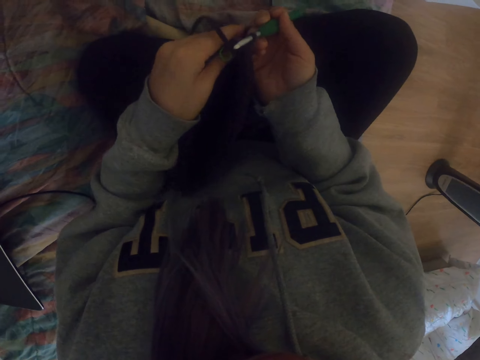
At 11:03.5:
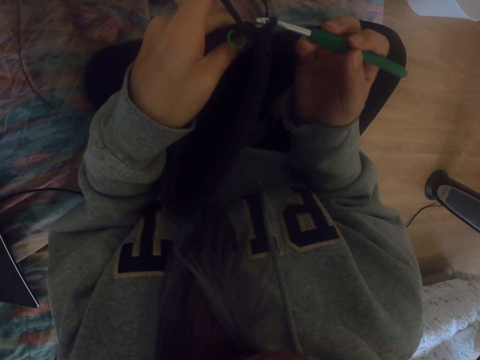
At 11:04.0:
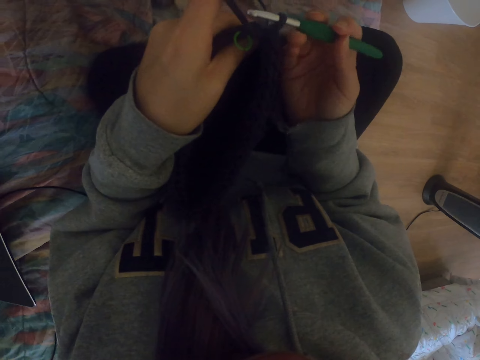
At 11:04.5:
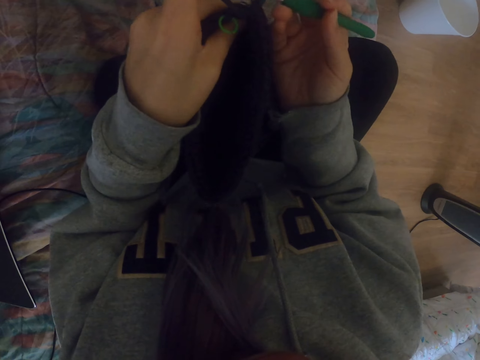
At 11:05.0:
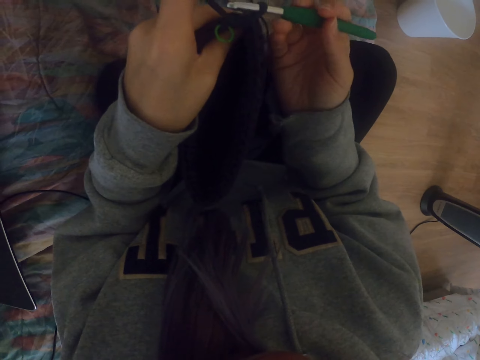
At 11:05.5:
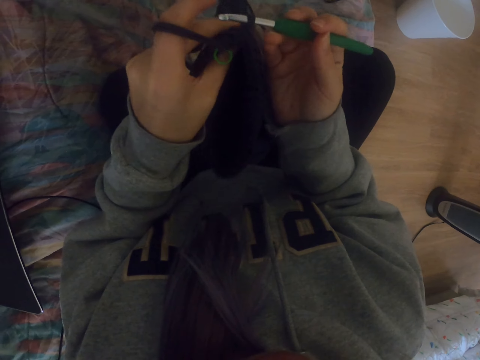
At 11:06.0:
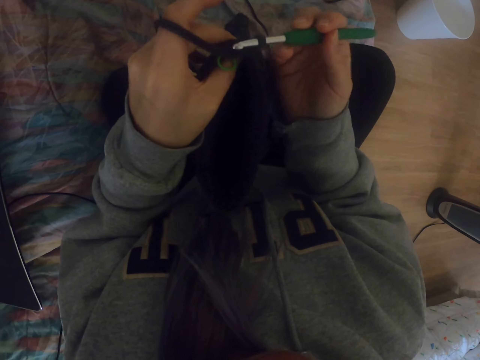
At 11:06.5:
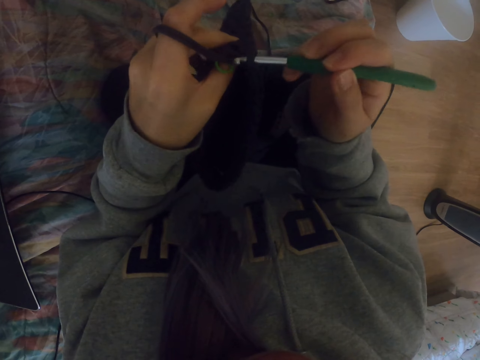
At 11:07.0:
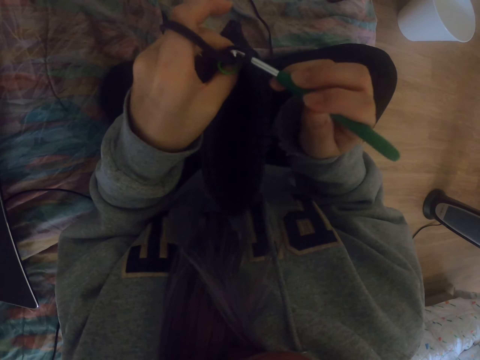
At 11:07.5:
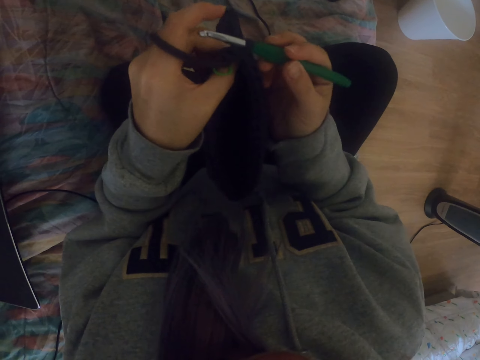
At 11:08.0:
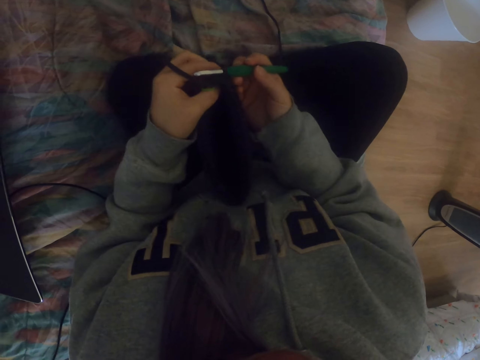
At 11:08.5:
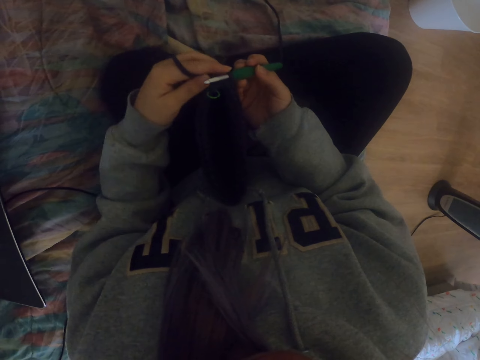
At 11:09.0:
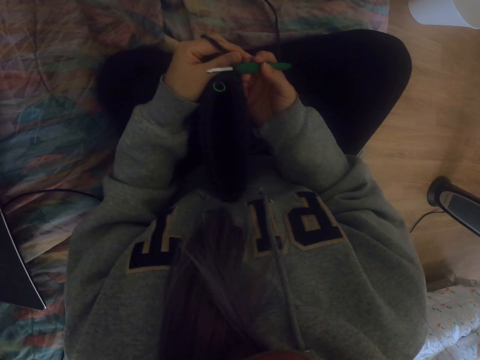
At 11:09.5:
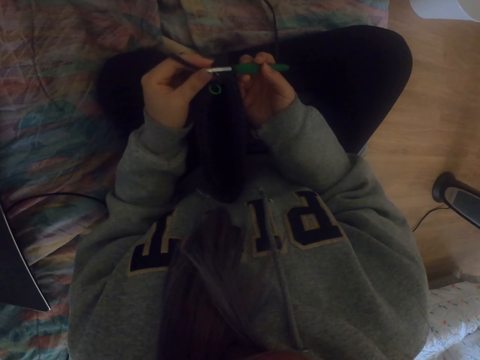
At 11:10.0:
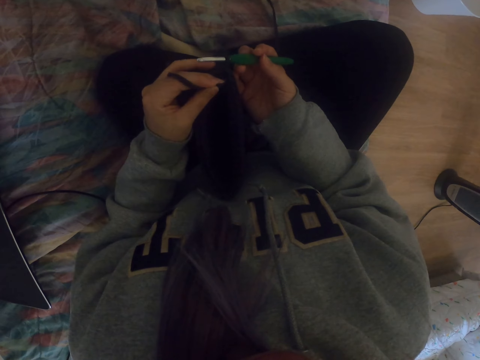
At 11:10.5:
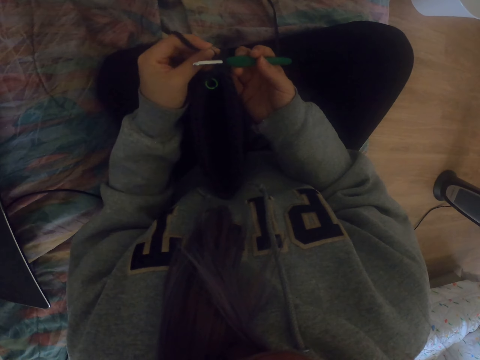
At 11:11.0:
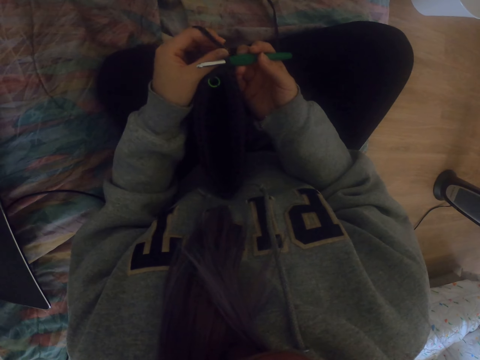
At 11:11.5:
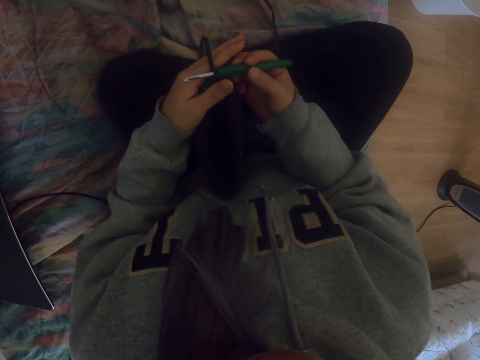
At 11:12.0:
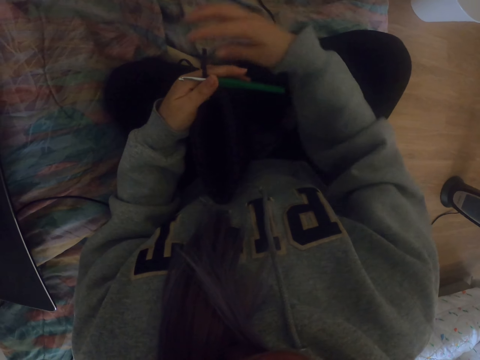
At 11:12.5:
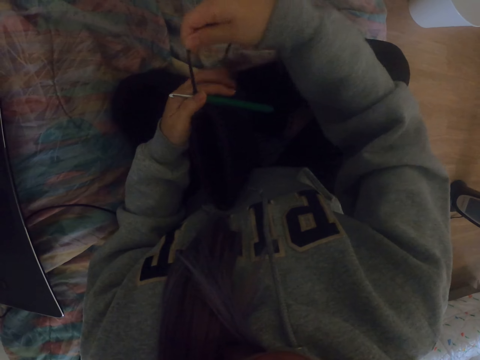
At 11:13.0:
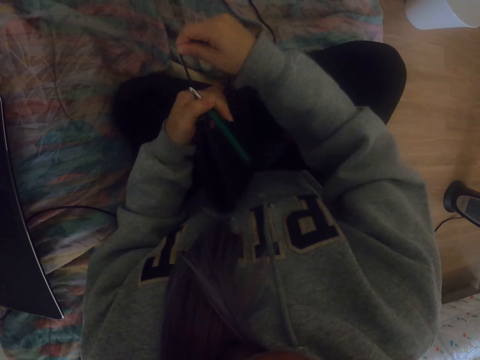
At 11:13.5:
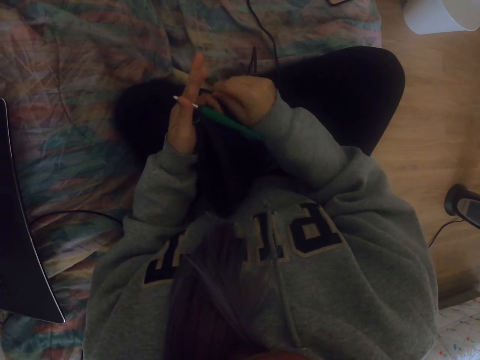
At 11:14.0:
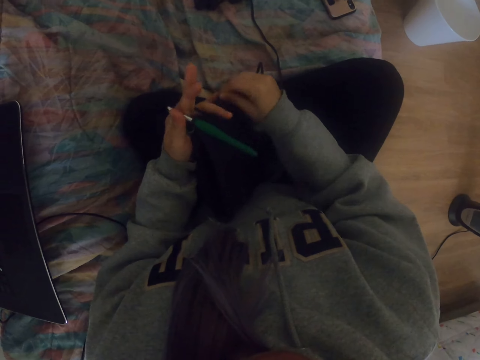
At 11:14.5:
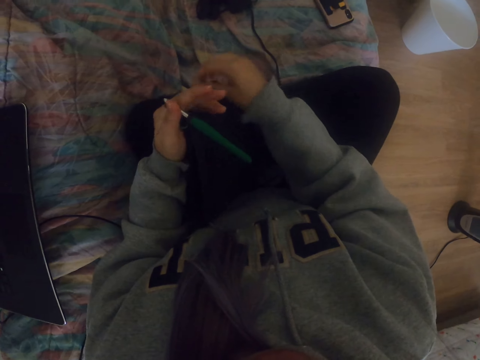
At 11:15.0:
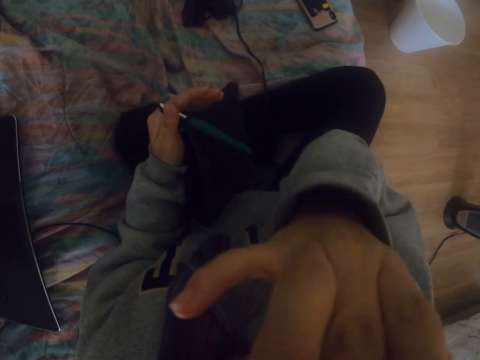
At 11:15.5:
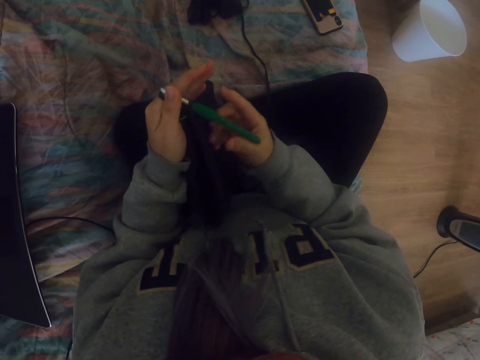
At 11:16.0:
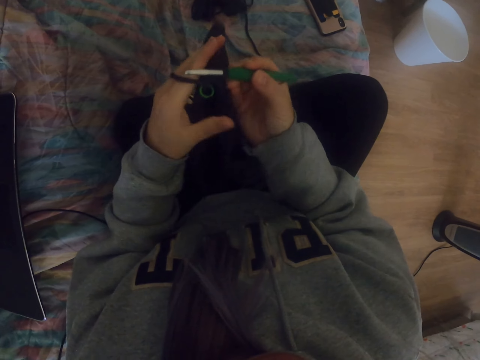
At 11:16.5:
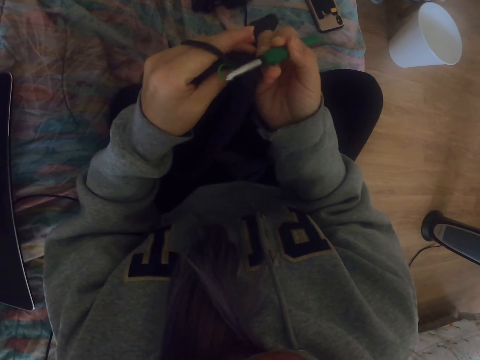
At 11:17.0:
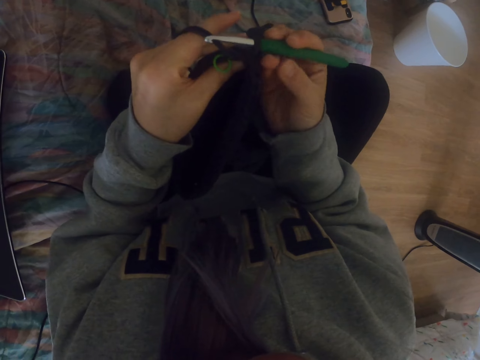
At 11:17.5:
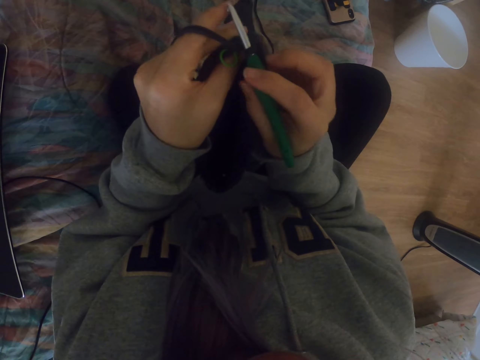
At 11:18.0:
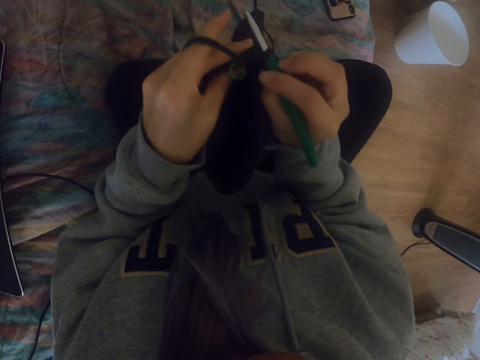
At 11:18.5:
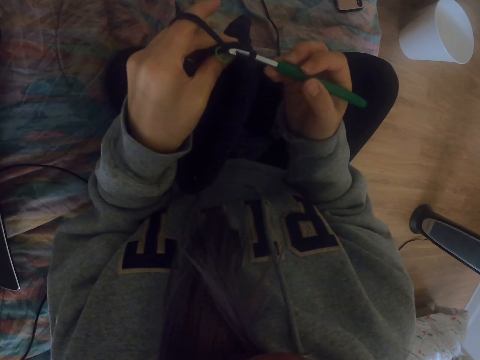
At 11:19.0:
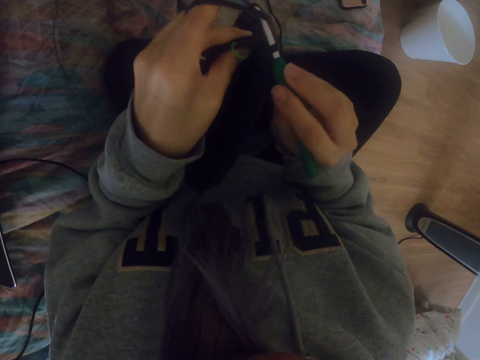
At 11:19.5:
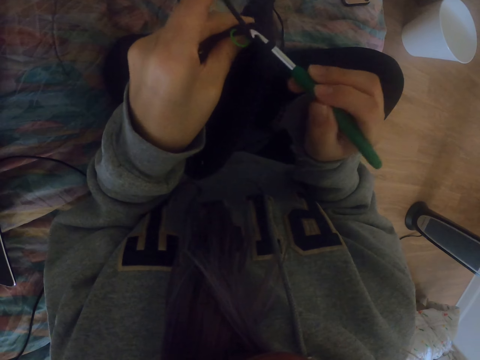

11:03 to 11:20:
The camera wearer lifts the fabric case. She looks at the fabric case. She lowers the fabric case. She adjusts a yarn. She holds the yarn. She puts the crochet hook on the left hand. She rolls the yarn under her fingers. She knits a crochet with the crochet hook. She touches her nose. She lifts the fabric case. She moves the crochet hook on the yarn.

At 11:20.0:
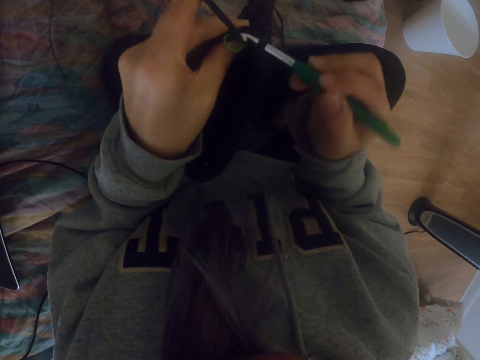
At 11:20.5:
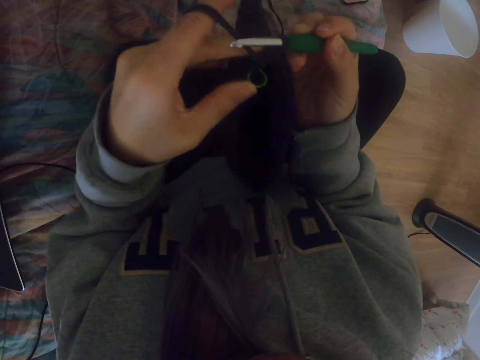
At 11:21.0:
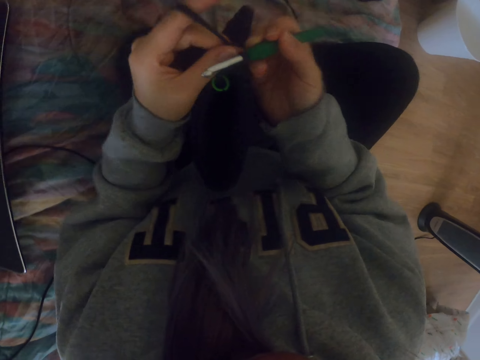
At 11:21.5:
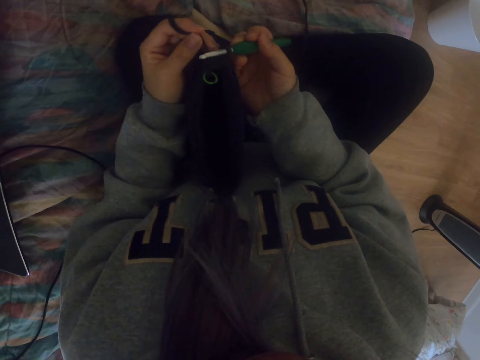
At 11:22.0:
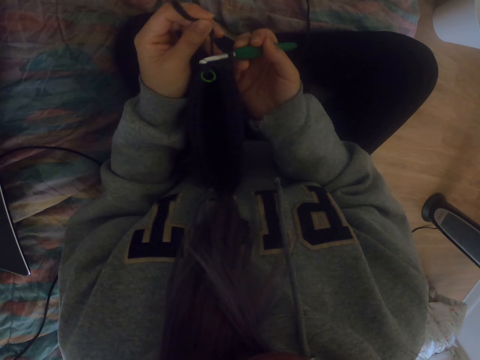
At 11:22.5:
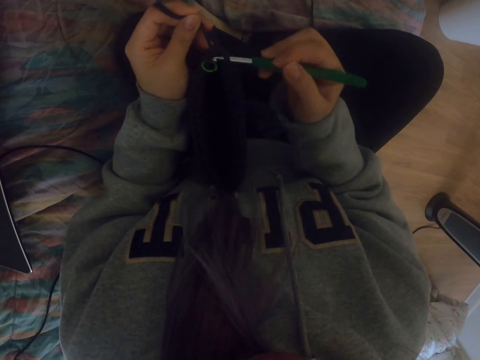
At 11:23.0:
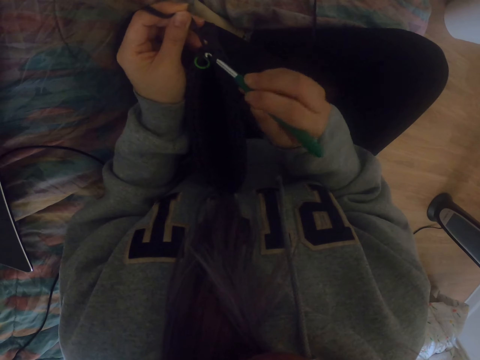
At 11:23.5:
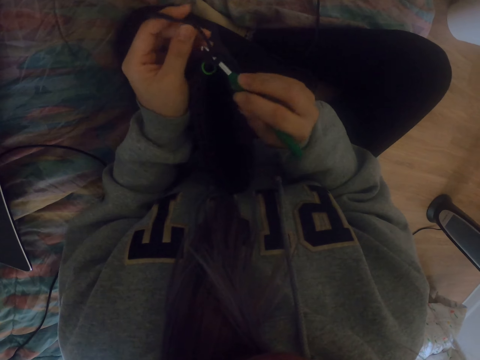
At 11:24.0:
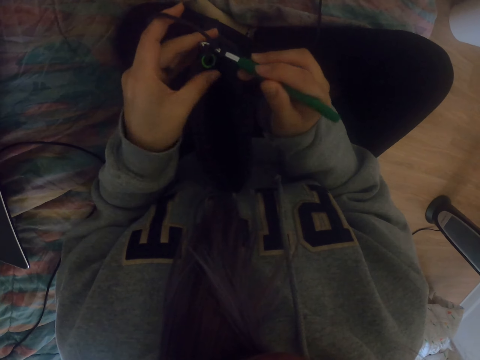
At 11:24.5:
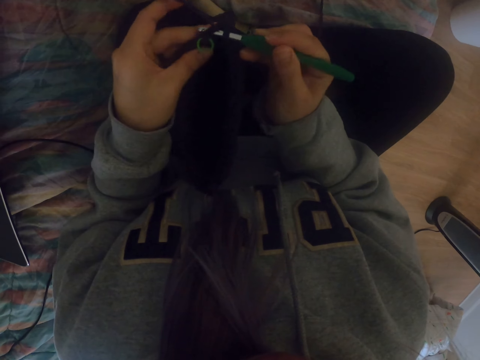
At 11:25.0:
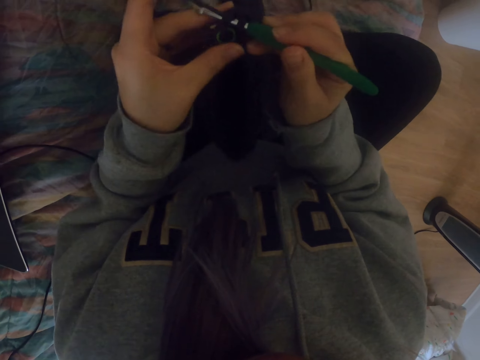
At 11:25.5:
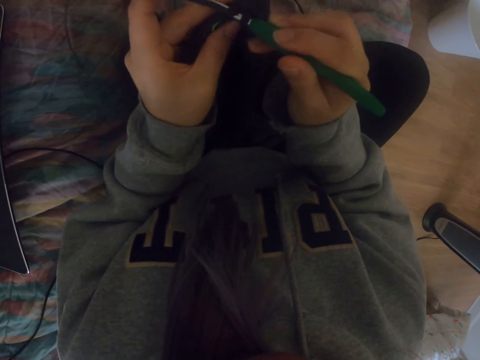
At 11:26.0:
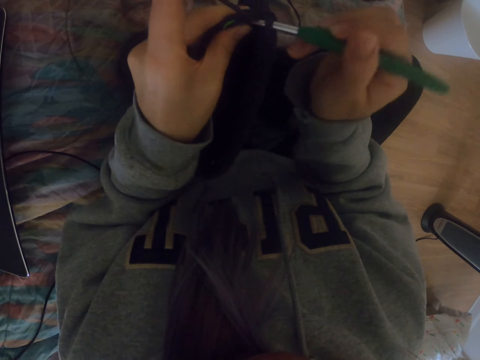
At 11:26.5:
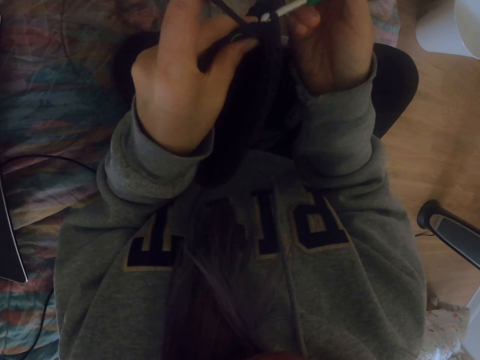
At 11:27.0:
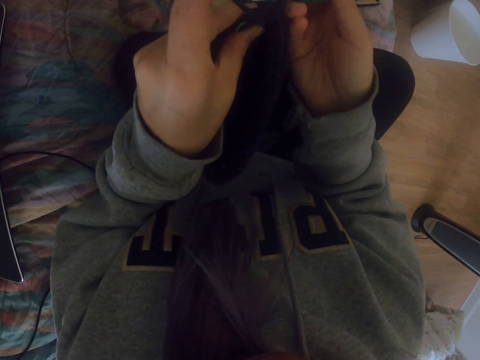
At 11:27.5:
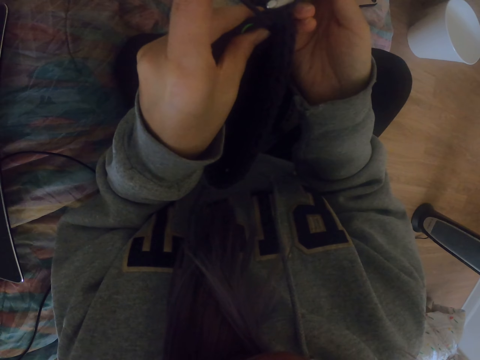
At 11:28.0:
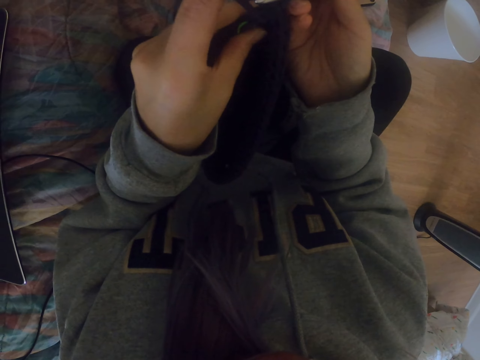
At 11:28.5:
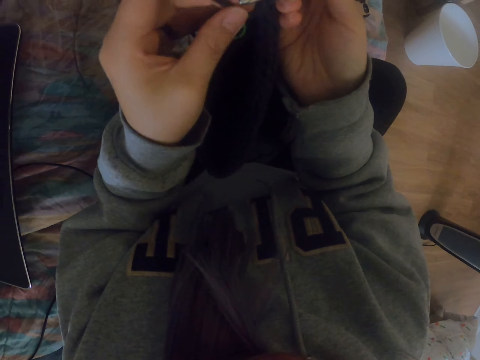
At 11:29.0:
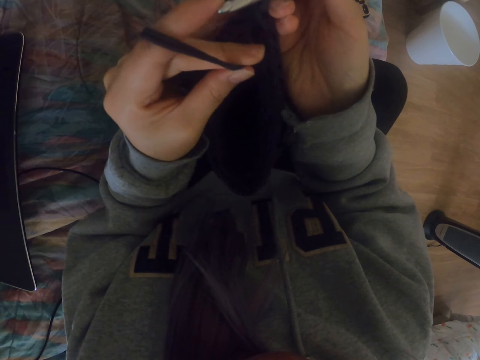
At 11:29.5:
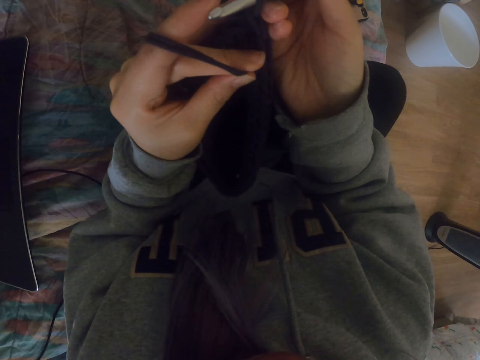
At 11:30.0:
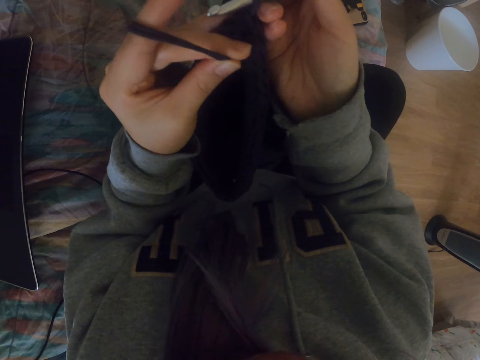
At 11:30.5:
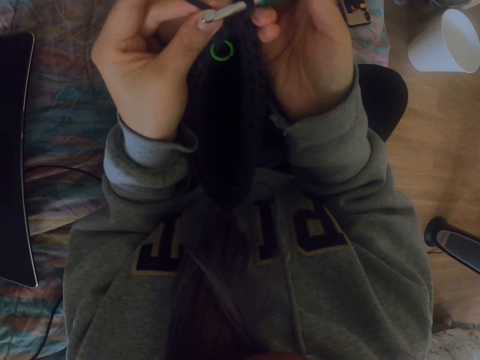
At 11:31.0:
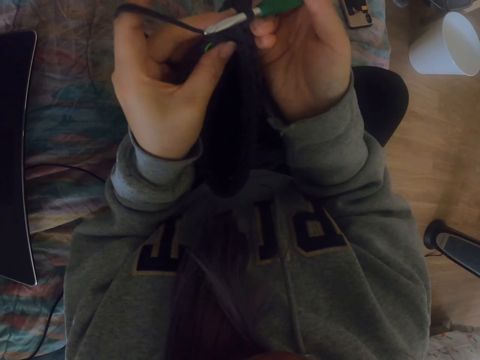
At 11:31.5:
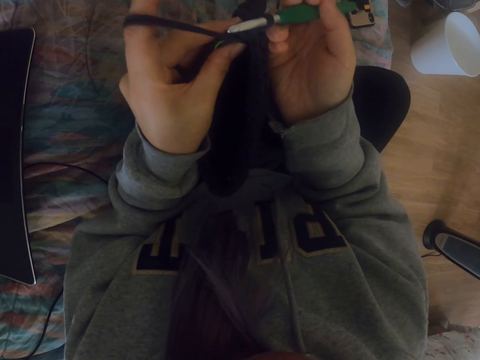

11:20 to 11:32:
The camera wearer lowers the fabric case. They turn the crochet hook on the yarn. They lift the fabric case. They look at the crochet hook.
